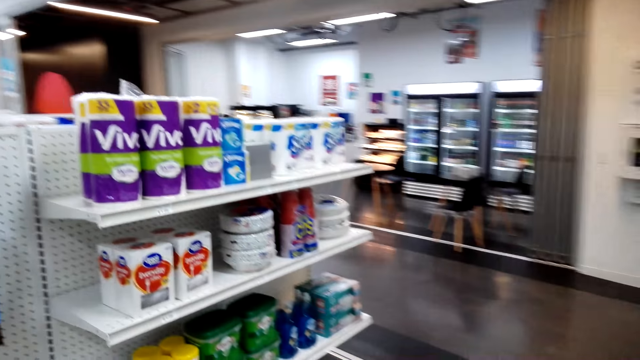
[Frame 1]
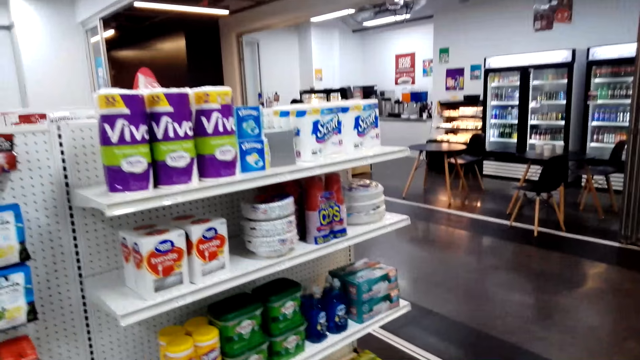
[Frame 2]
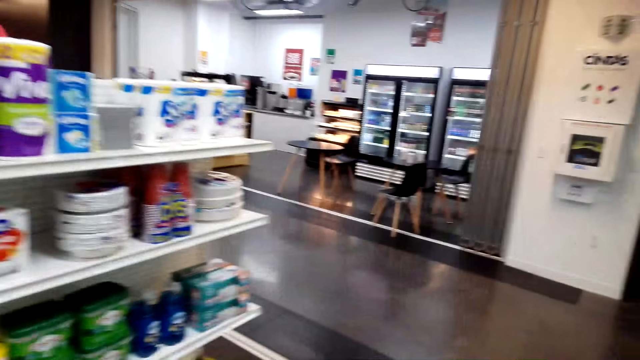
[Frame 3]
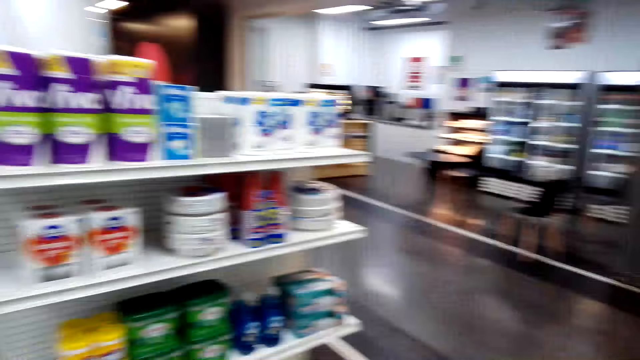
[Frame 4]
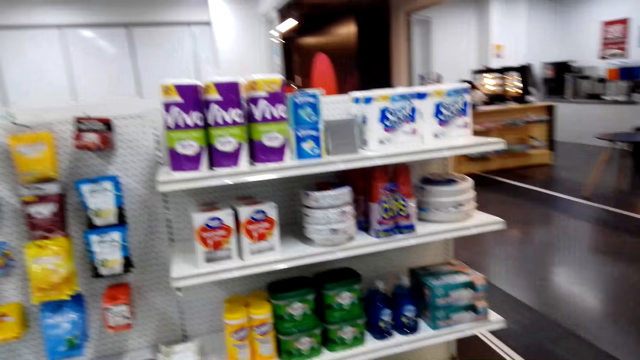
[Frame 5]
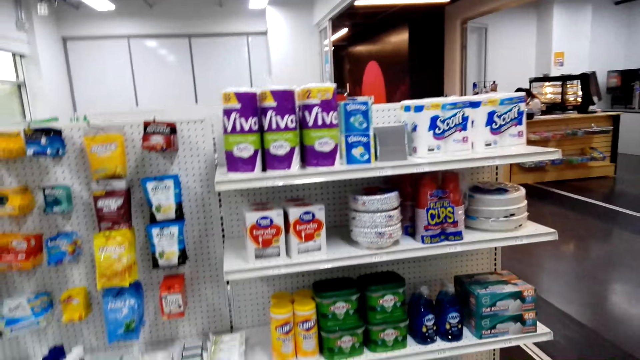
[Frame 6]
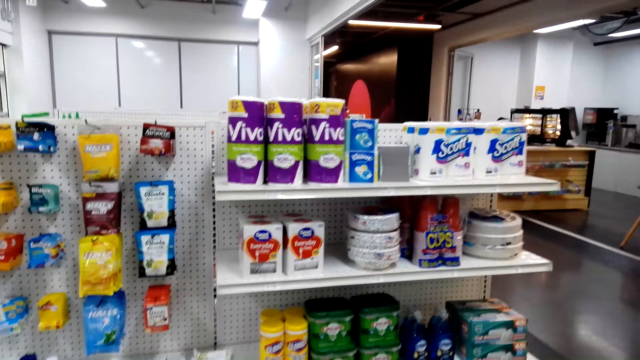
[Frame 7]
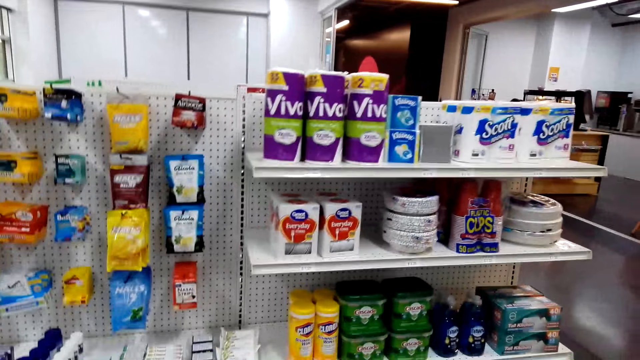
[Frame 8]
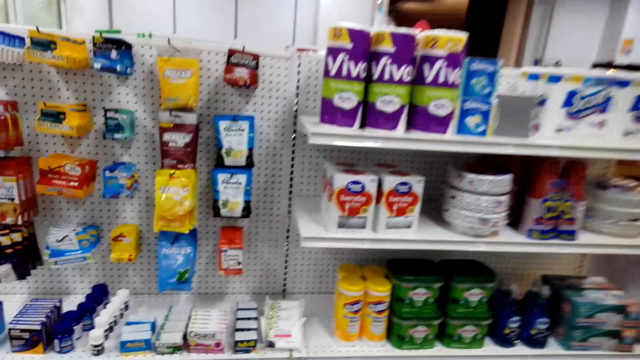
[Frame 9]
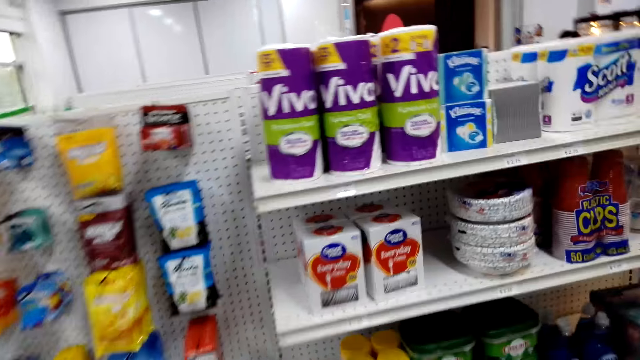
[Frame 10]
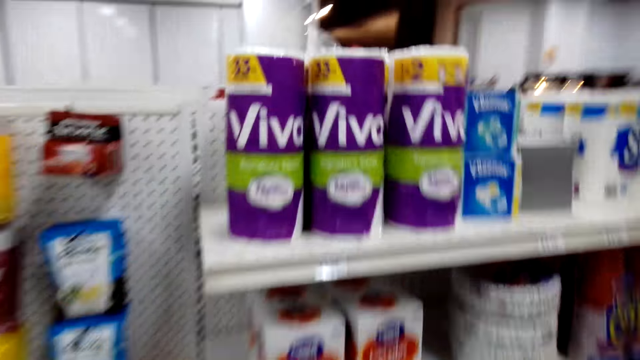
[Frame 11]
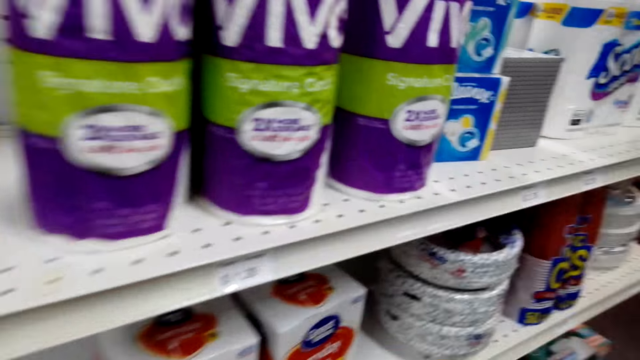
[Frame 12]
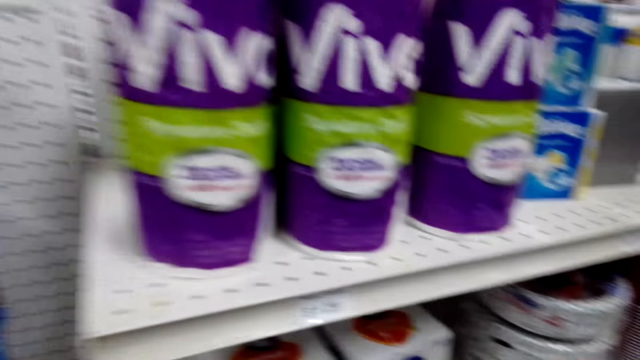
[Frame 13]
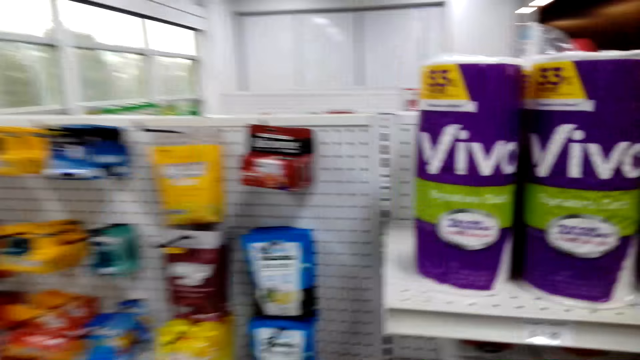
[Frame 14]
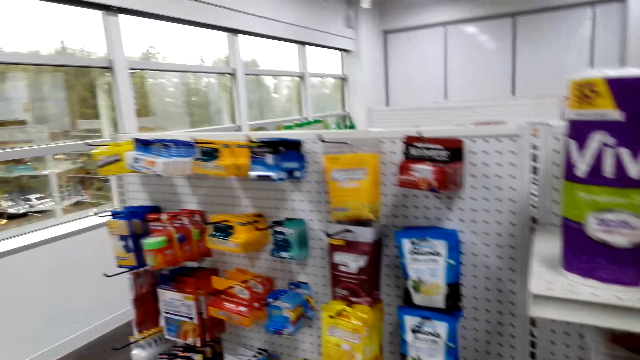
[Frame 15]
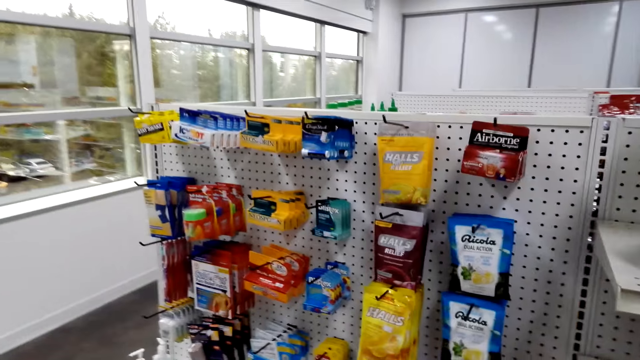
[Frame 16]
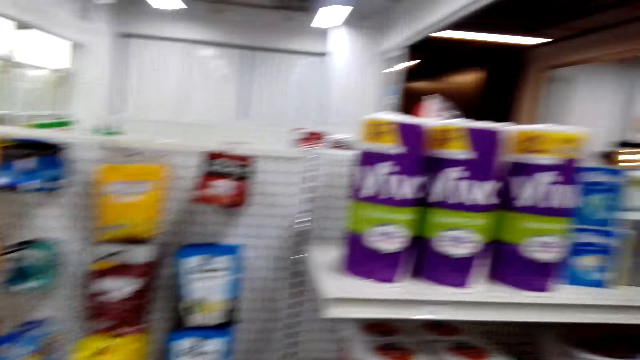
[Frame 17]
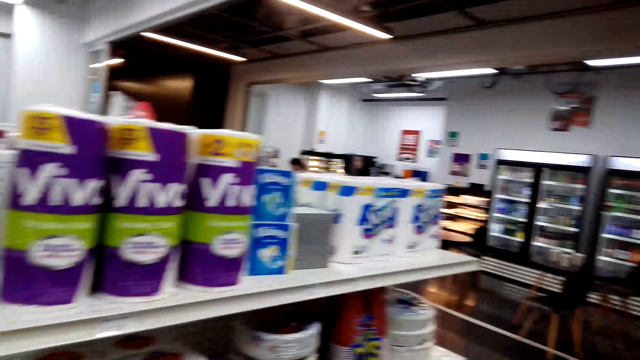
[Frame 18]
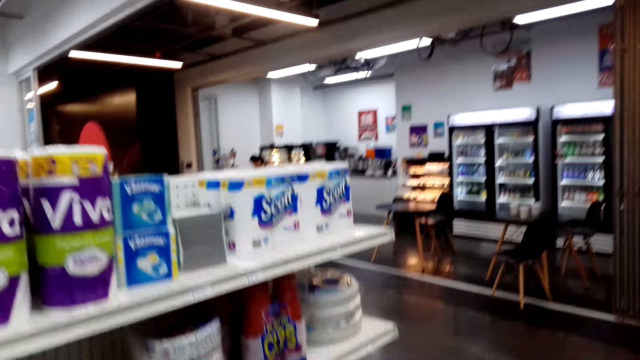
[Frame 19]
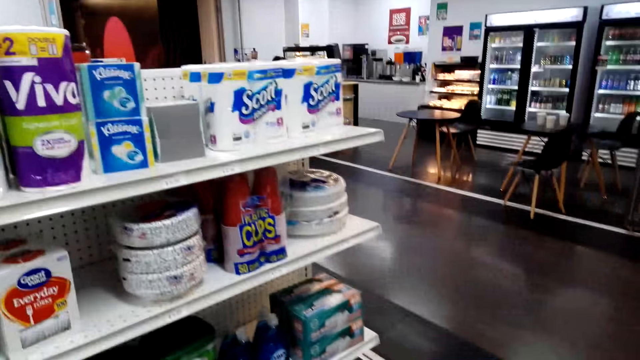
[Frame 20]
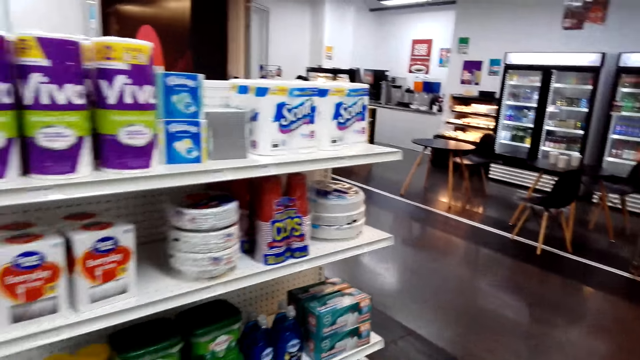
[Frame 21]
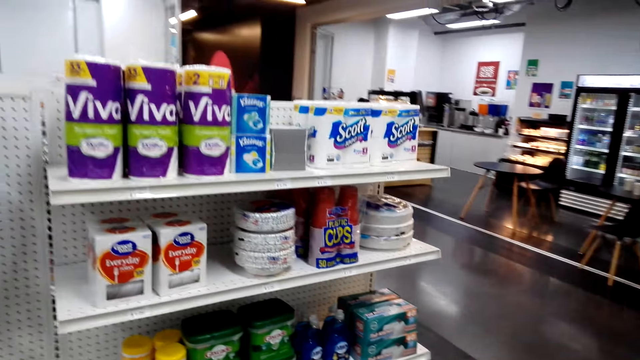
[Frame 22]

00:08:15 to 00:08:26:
The camera wearer converses with a woman.

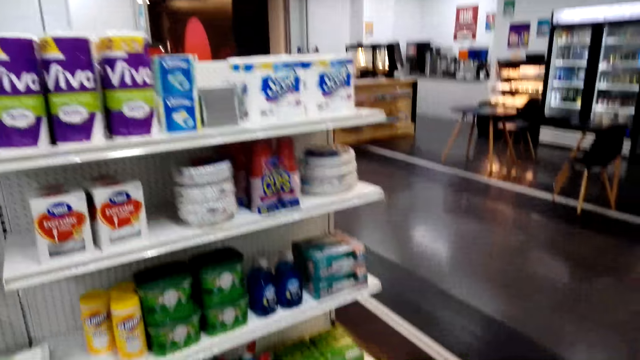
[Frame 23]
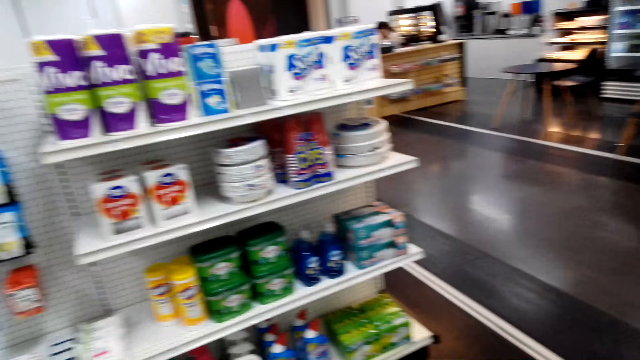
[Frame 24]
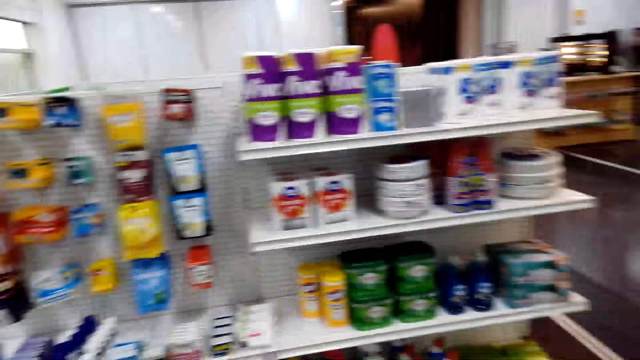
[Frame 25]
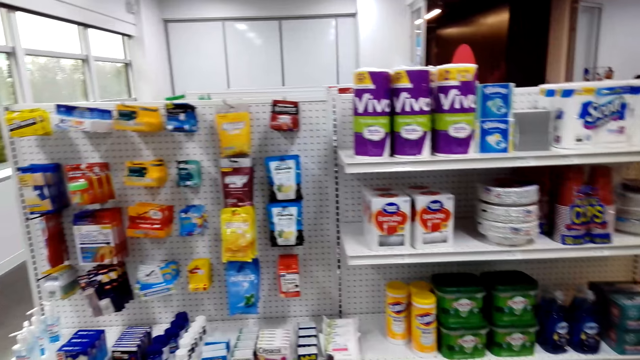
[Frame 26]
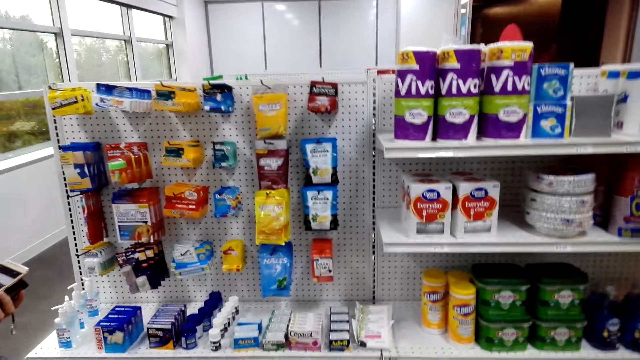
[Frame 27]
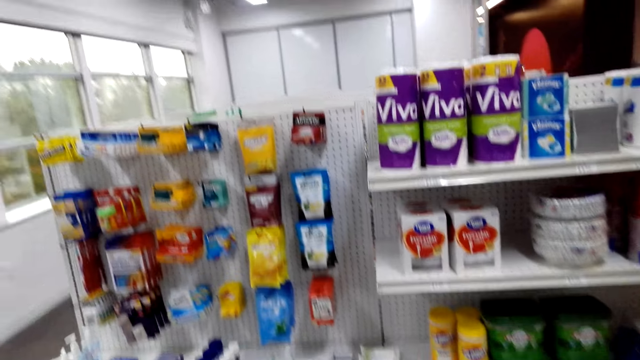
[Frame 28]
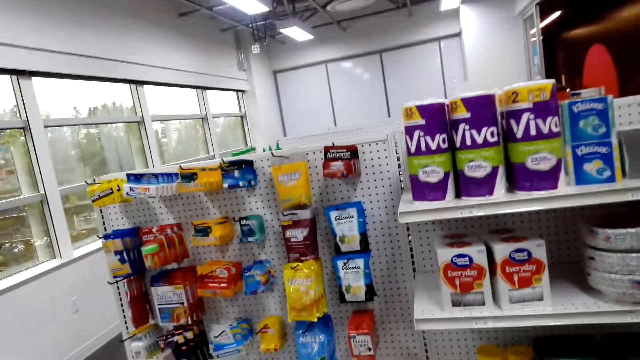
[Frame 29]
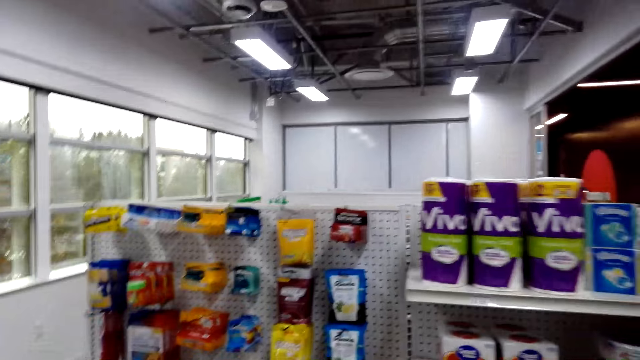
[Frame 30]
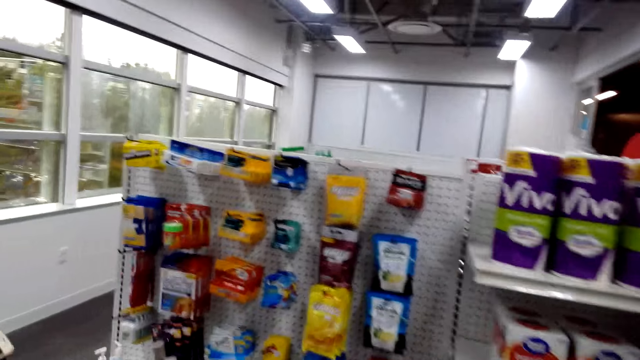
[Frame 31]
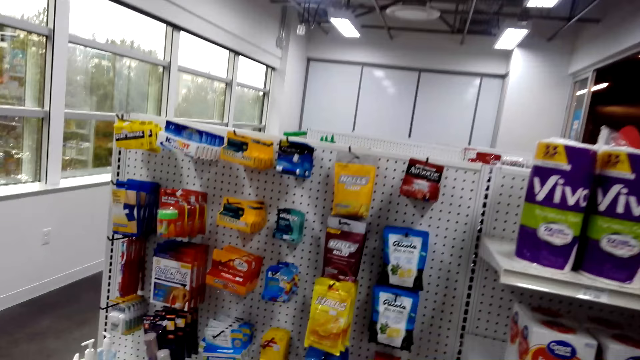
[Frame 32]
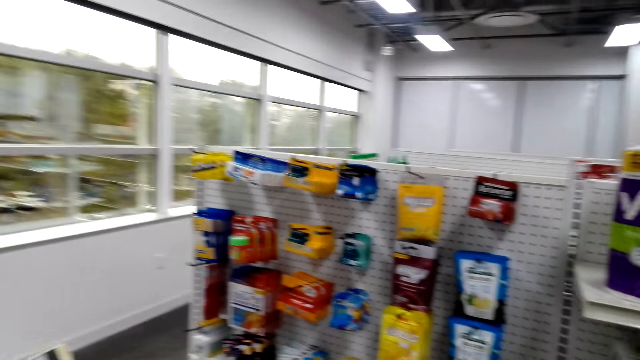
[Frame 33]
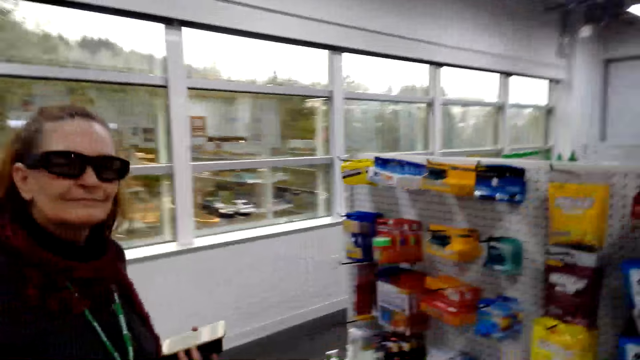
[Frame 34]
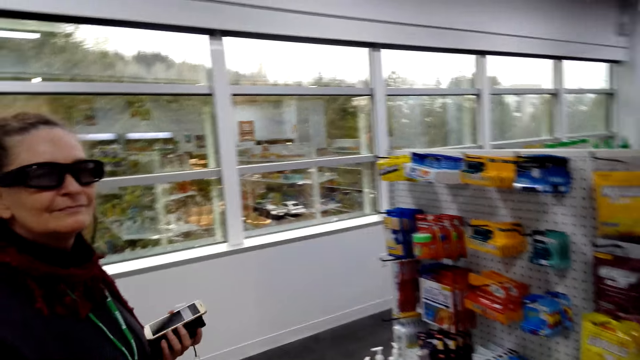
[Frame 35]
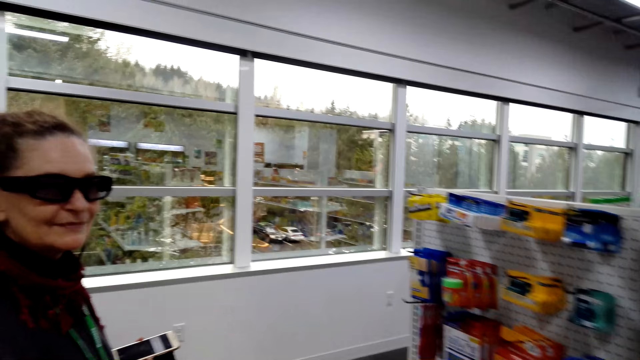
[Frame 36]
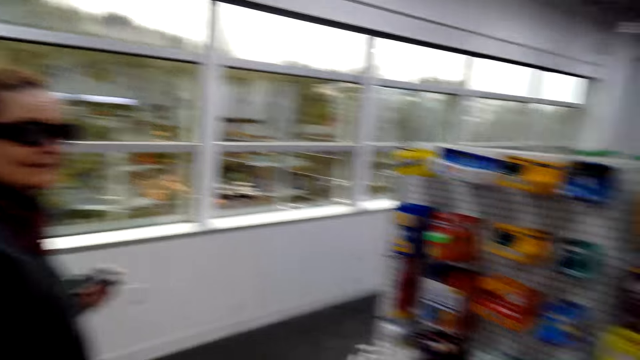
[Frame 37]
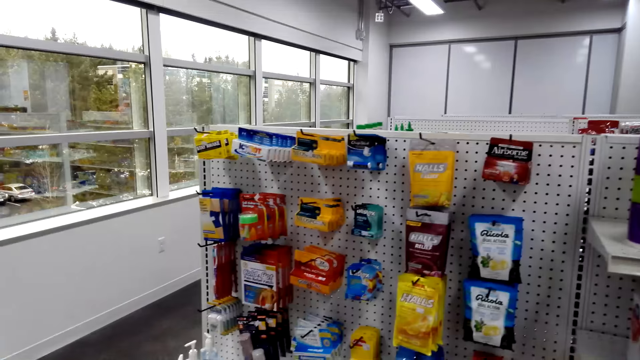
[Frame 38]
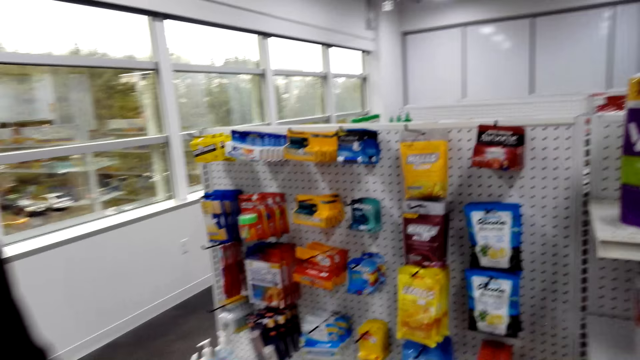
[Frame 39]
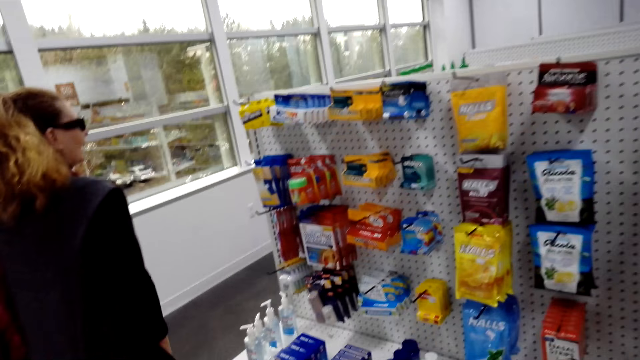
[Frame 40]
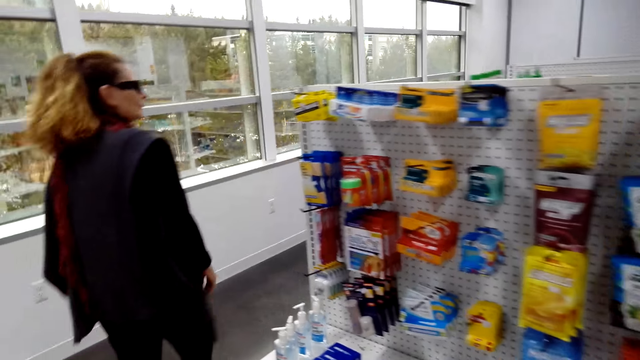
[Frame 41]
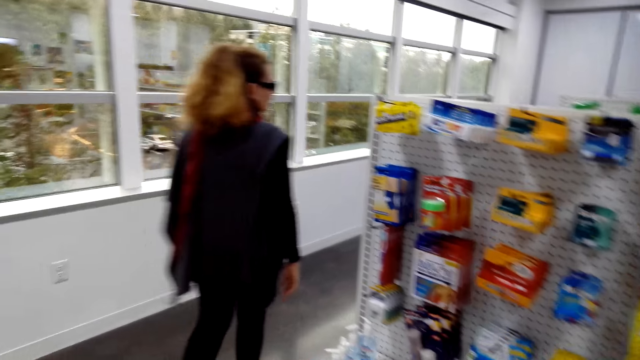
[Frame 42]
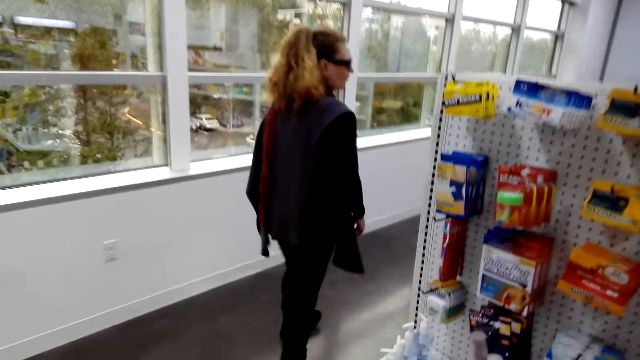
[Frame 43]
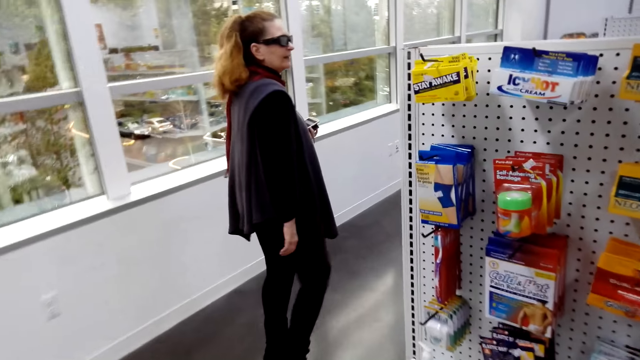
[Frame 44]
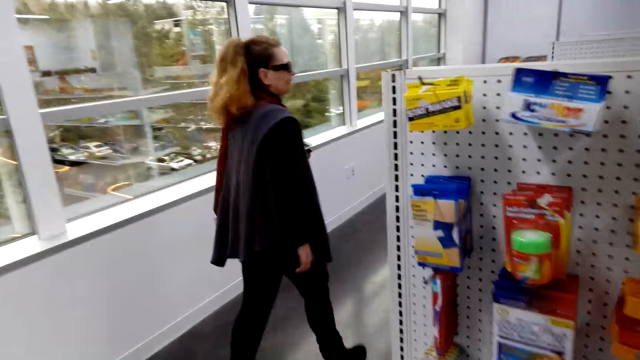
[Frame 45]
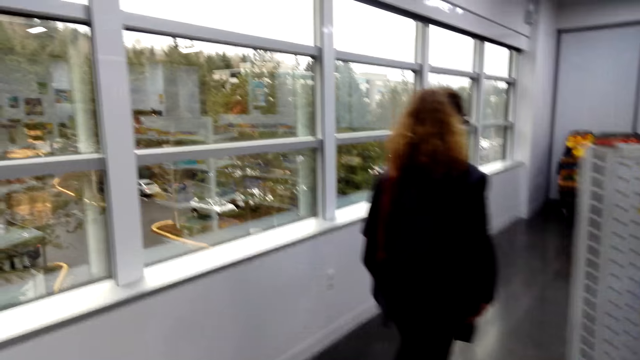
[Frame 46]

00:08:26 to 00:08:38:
The camera wearer moves the camera around. They converse with a woman. They walk in the store. The woman walks around the room.
